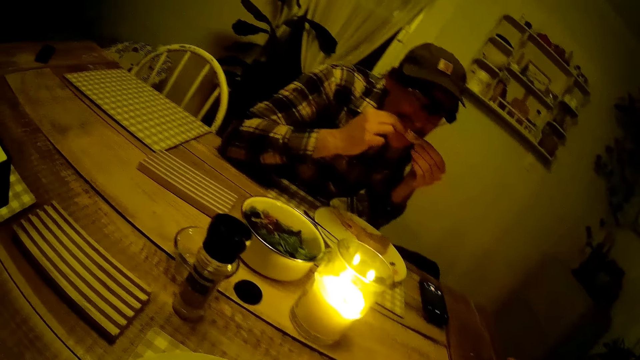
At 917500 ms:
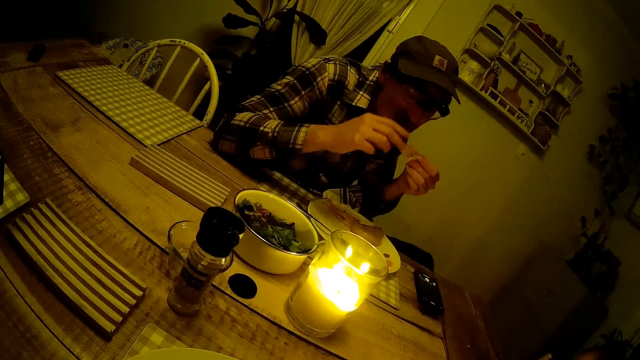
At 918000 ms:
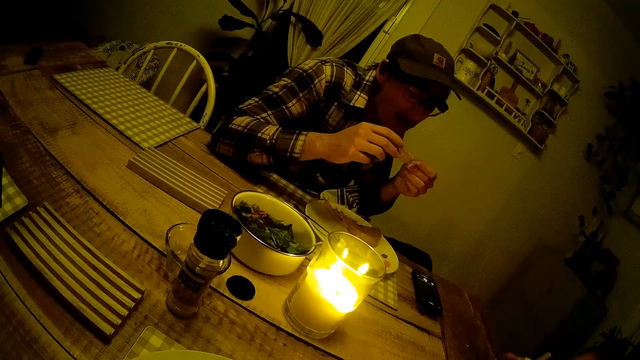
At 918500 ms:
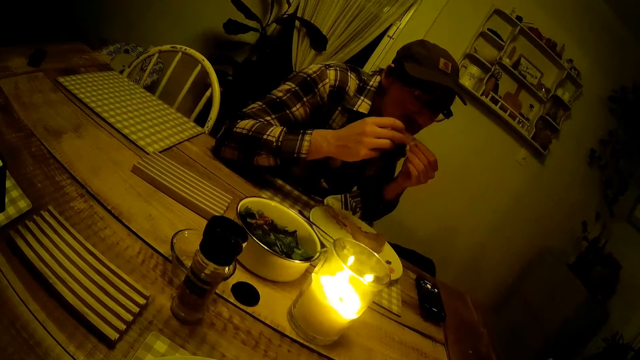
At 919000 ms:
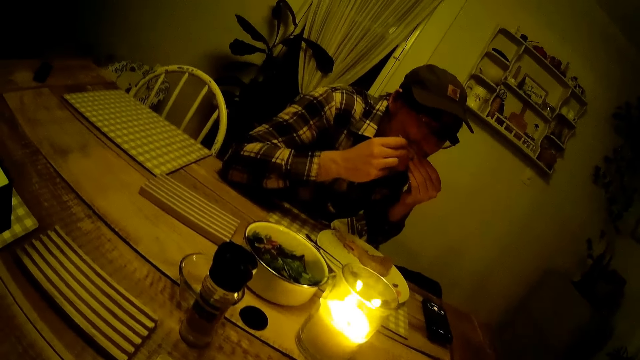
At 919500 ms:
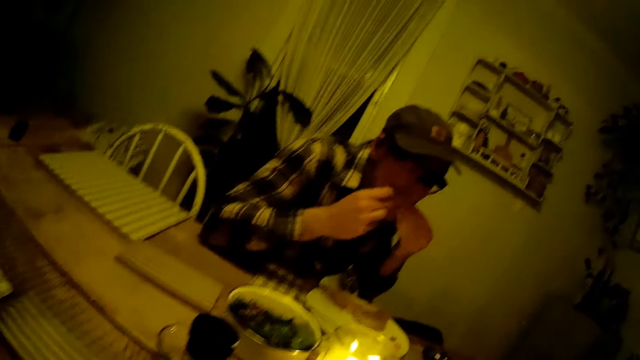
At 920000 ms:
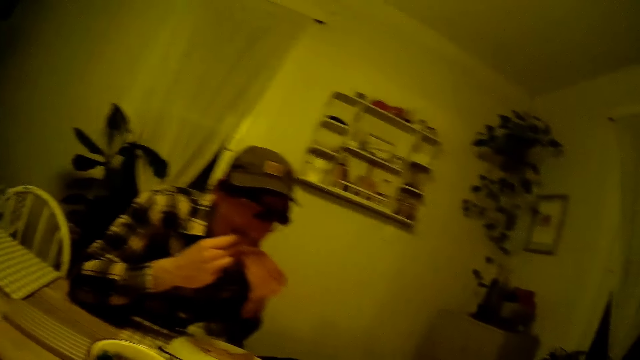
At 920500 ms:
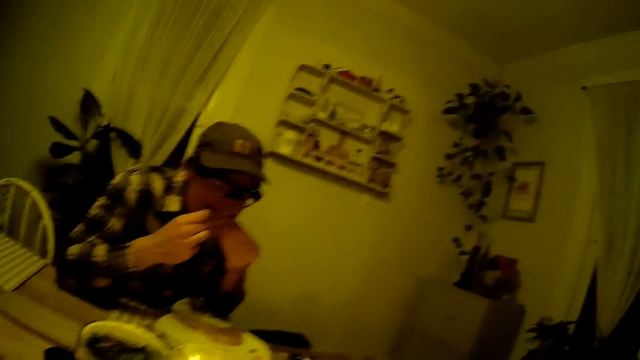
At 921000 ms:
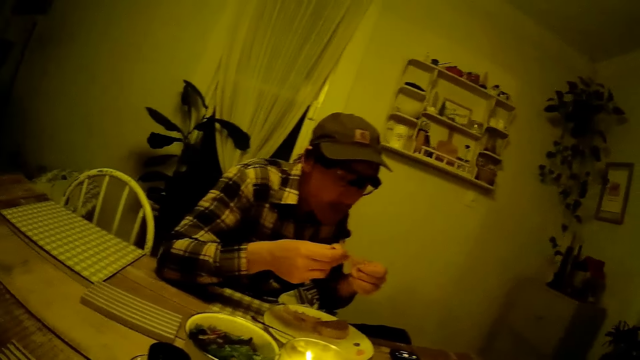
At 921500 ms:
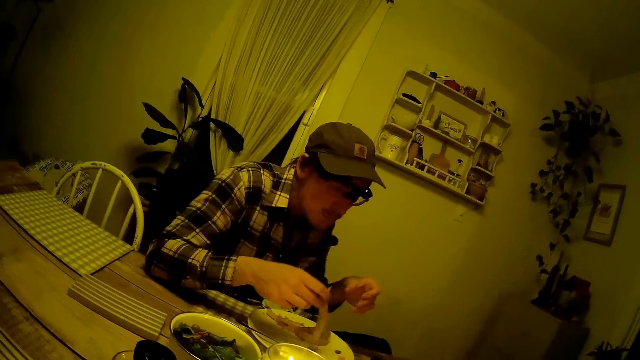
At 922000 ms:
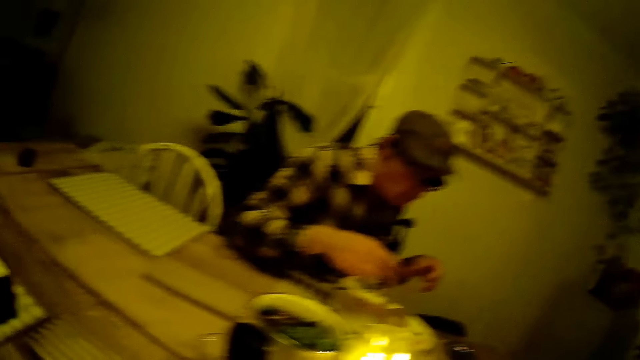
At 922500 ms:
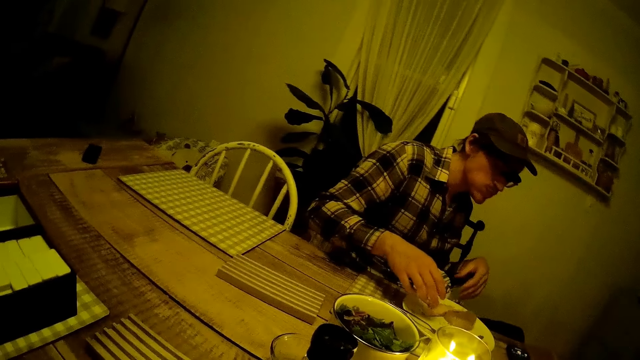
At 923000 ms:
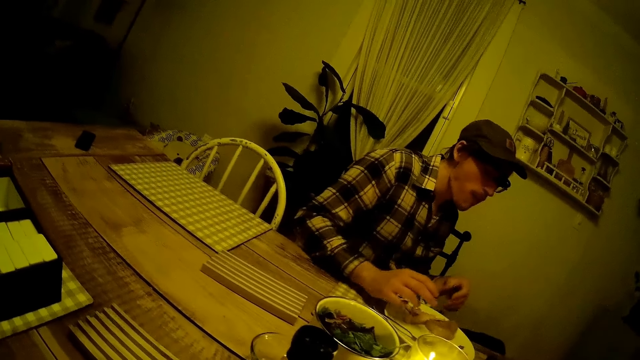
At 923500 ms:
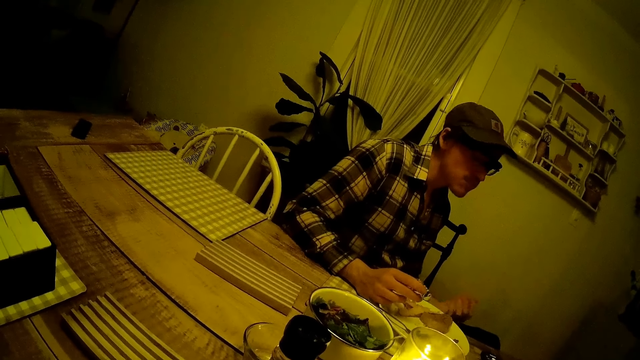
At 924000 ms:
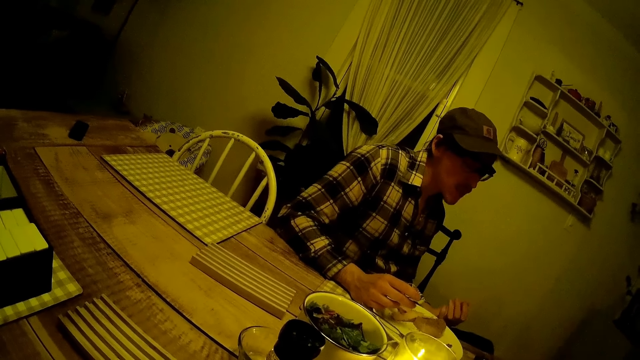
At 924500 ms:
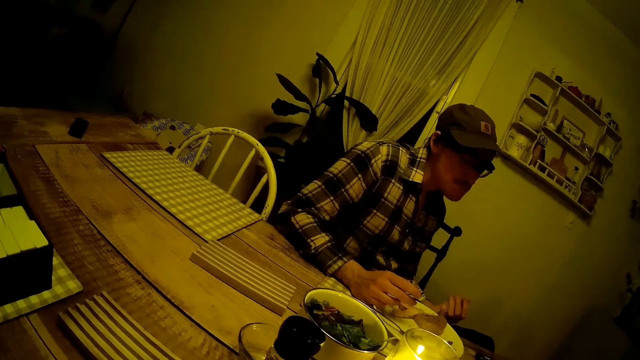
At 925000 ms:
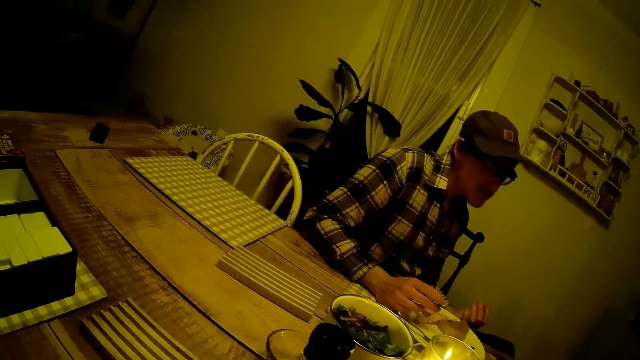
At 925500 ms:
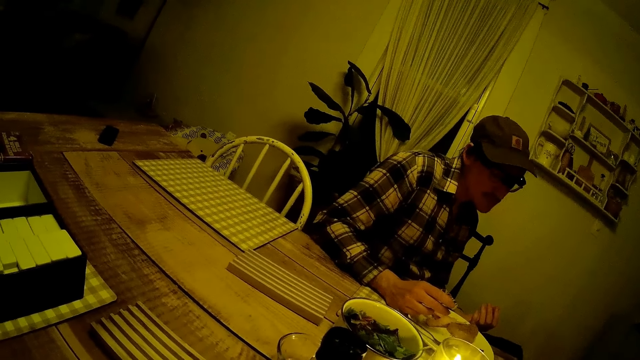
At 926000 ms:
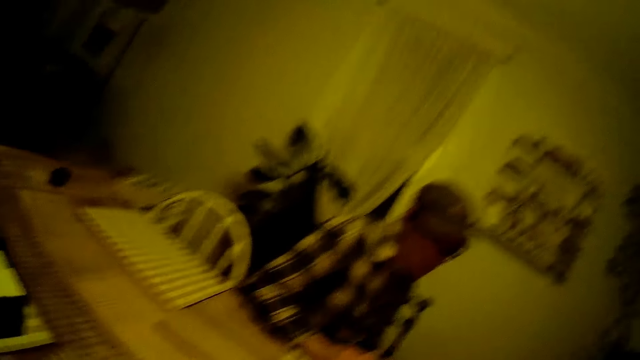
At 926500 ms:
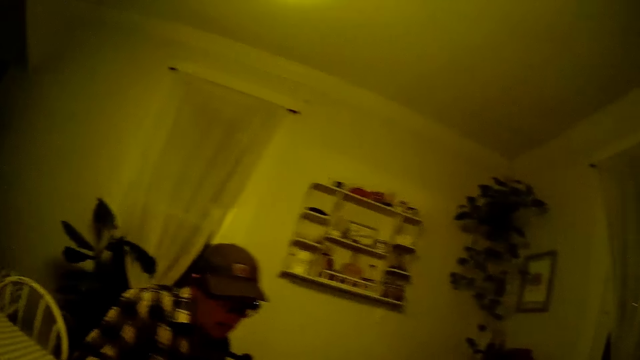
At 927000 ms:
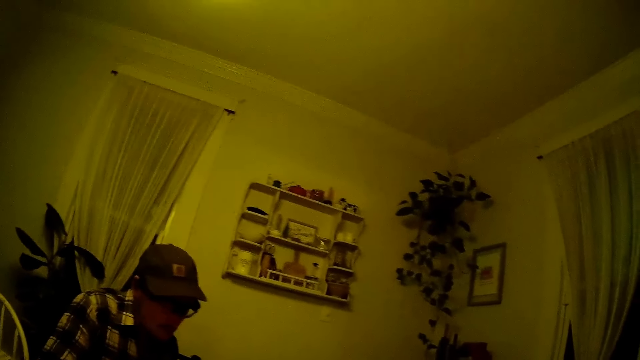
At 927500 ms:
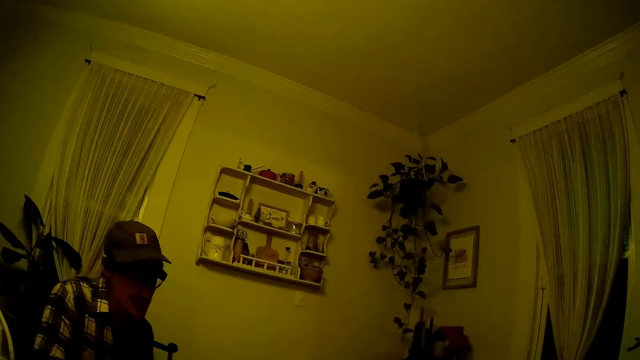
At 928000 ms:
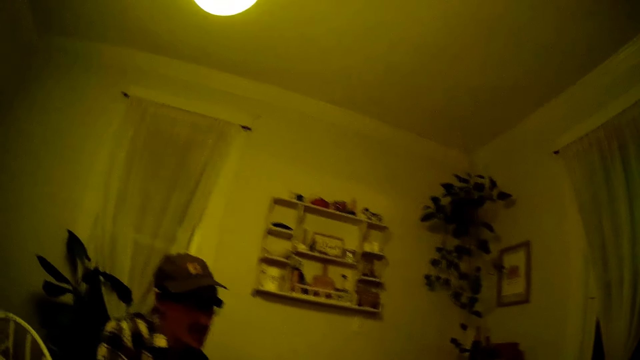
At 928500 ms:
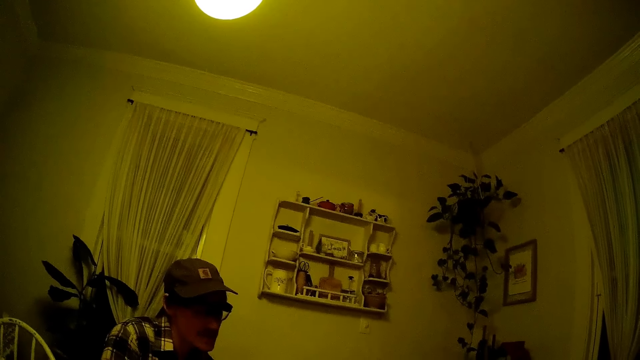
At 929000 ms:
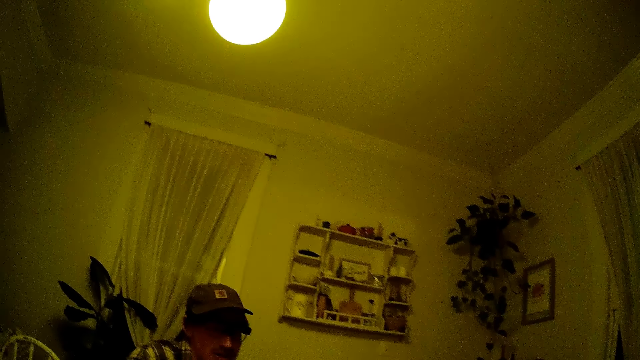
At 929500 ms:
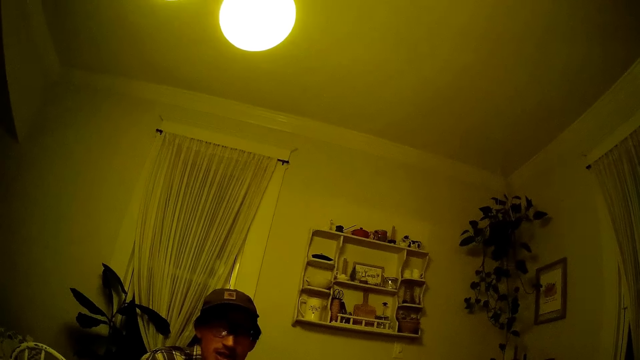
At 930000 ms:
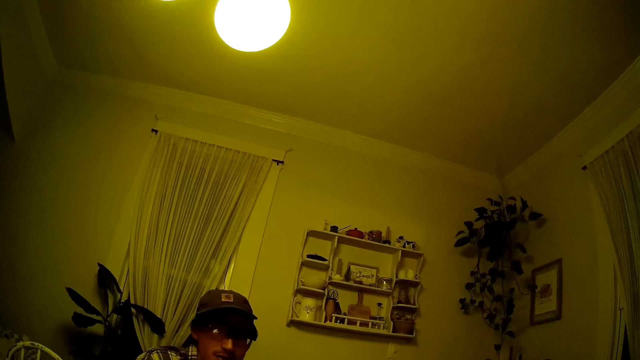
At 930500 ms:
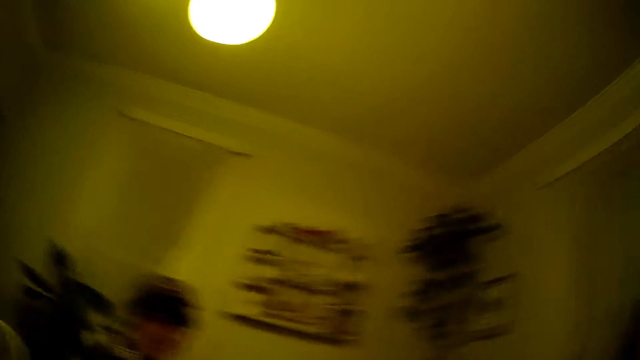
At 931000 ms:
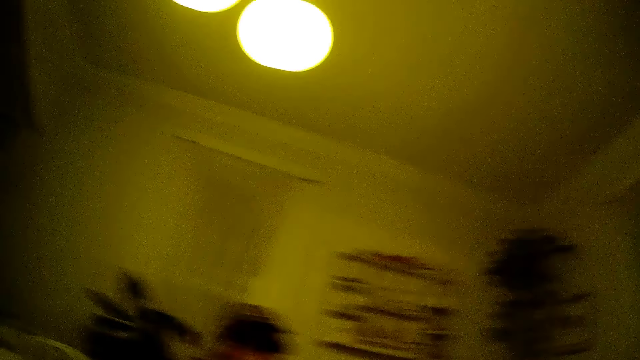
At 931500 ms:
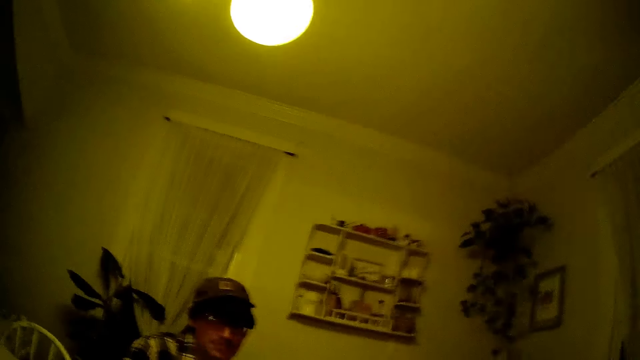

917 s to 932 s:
The man drops the steak bone in the plate on the table with his right hand. The man speaks with a woman.

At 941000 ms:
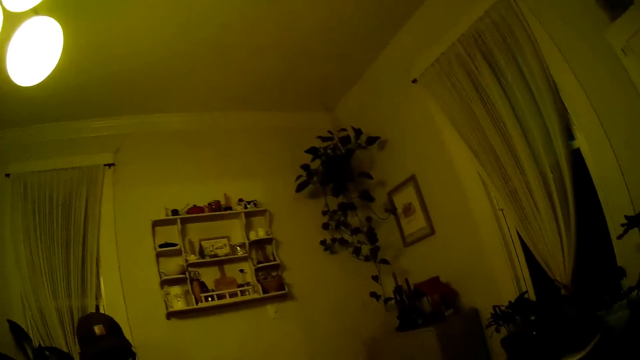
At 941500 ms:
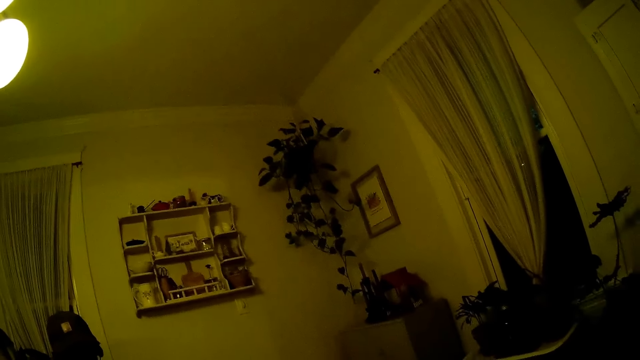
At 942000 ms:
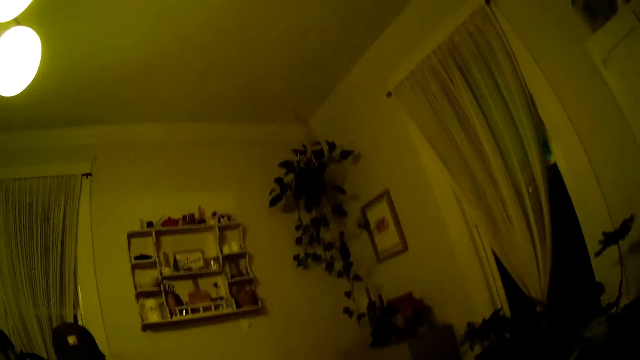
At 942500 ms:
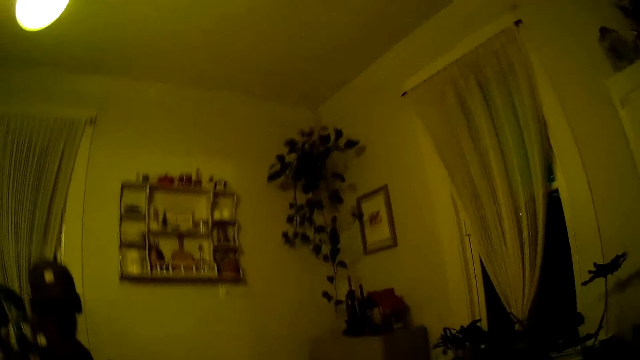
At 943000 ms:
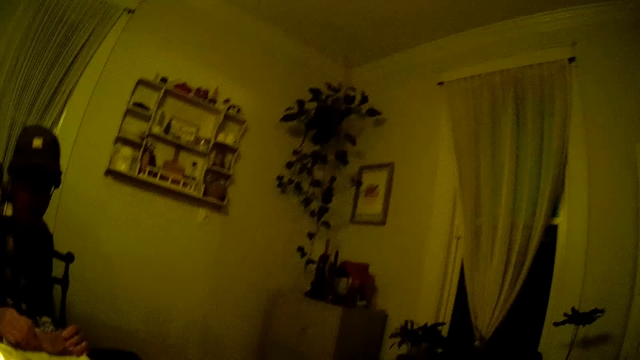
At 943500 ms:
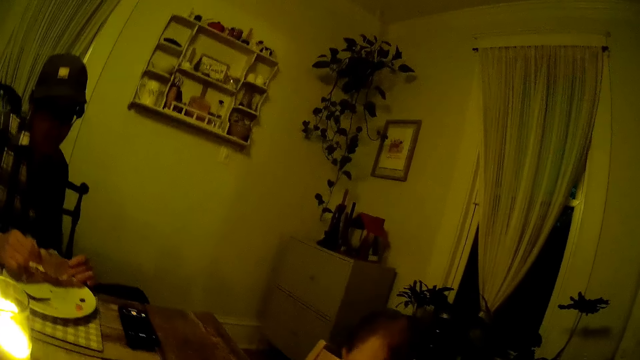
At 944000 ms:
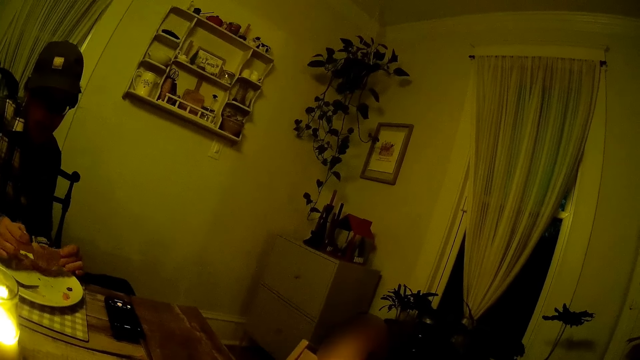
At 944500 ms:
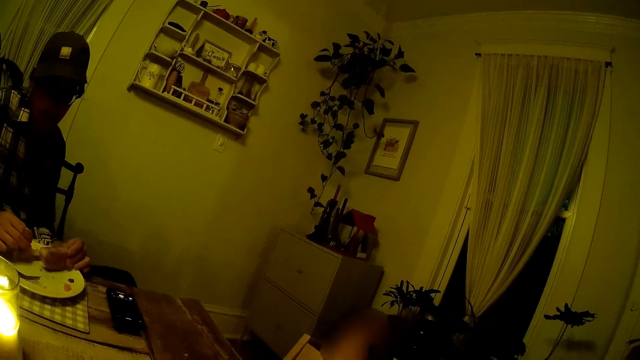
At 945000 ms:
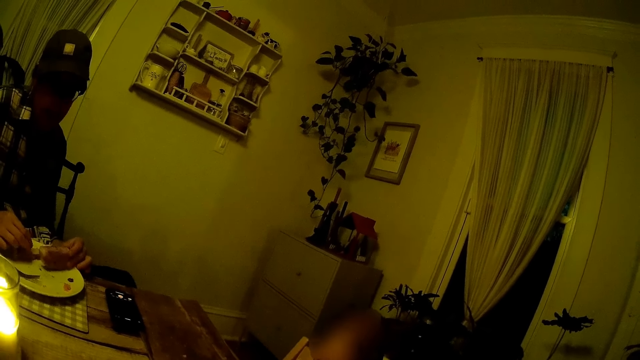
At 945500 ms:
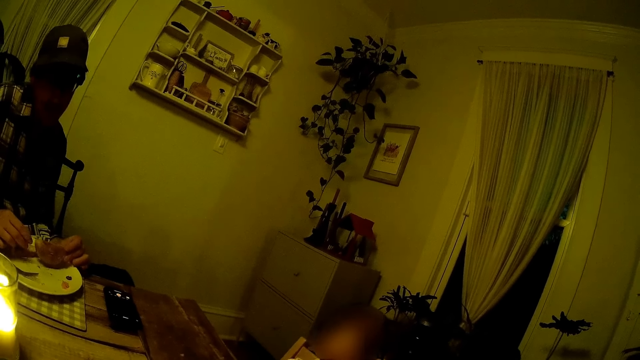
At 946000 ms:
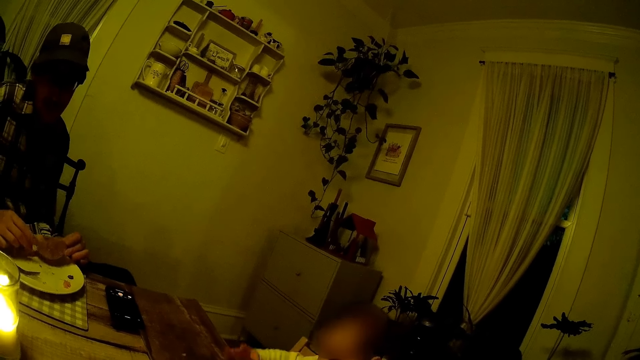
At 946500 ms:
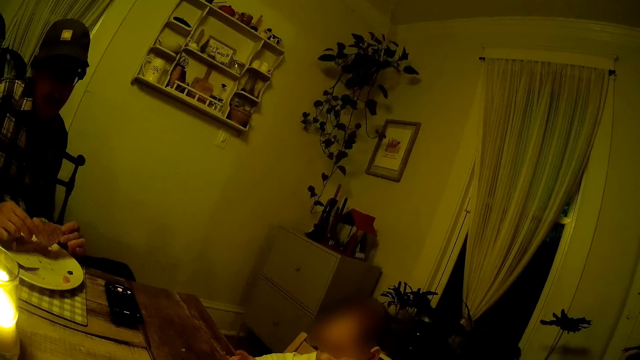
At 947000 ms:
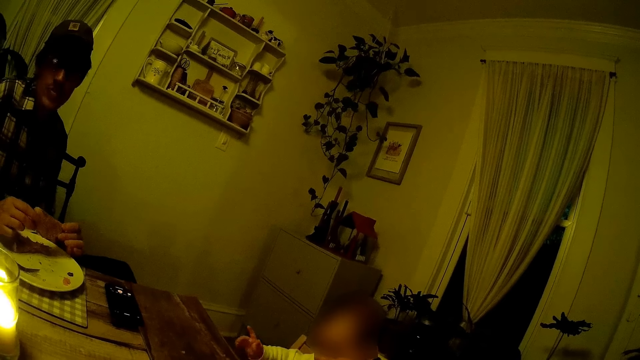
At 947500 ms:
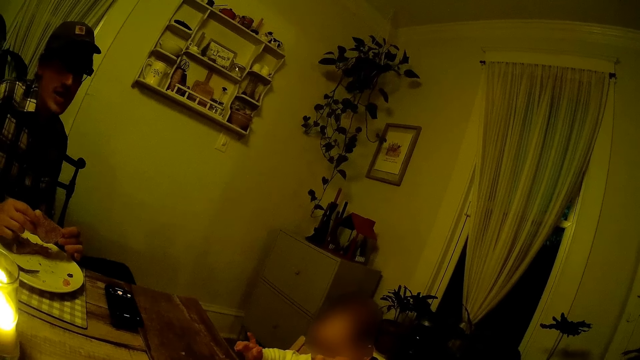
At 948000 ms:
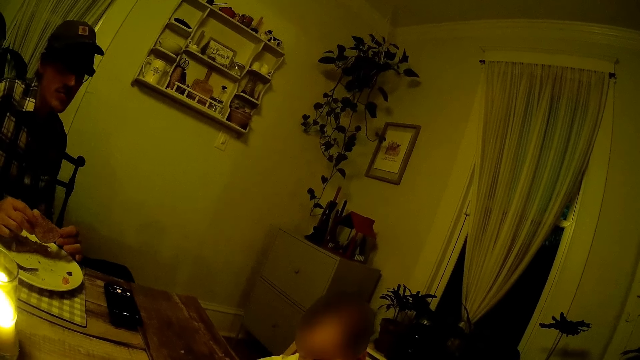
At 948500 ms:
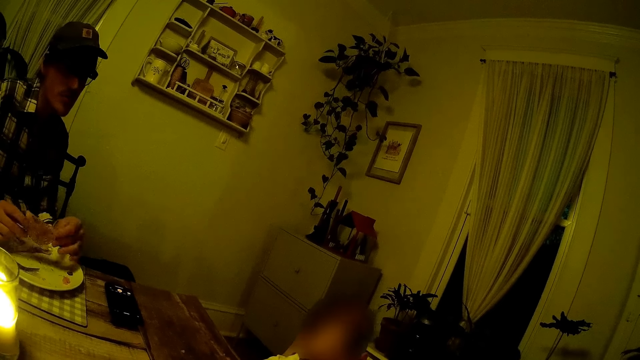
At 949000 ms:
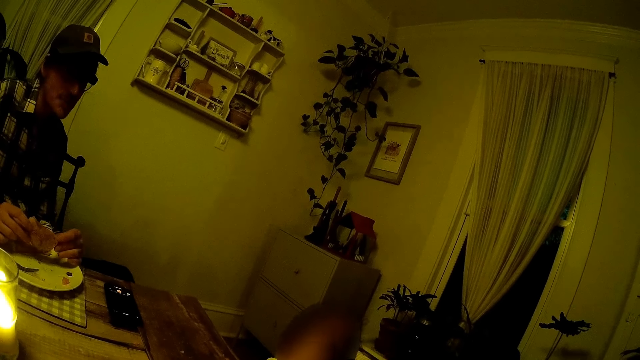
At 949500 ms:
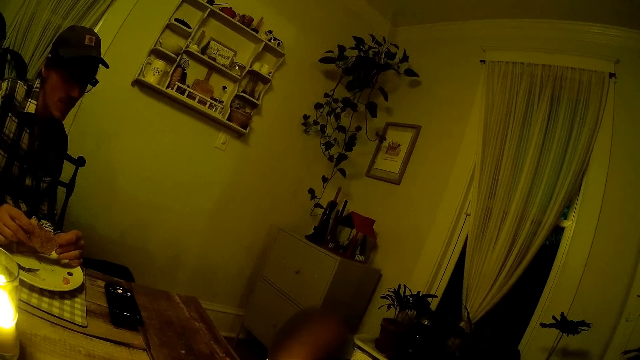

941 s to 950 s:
The man picks a steak from the plate on the table with both hands. The man holds the steak with both hands. The man holds the steak in the plate on the table with his left hand.
